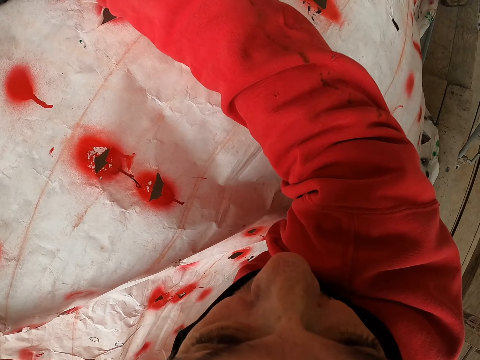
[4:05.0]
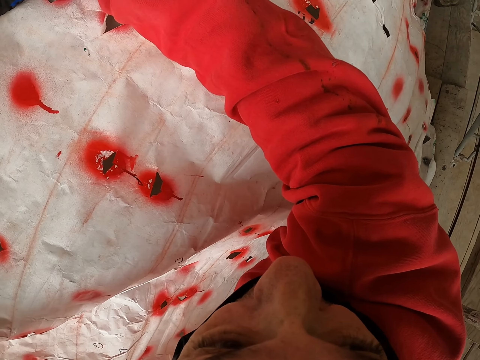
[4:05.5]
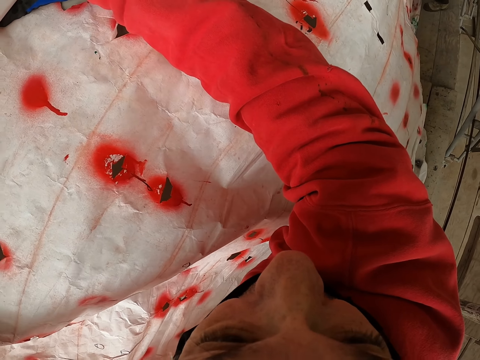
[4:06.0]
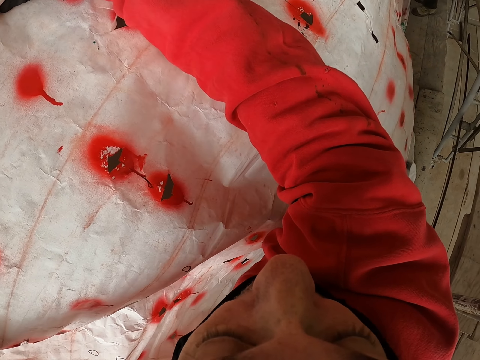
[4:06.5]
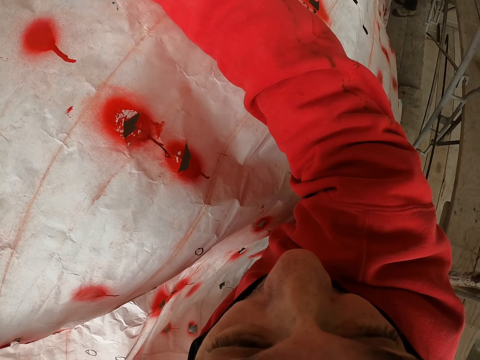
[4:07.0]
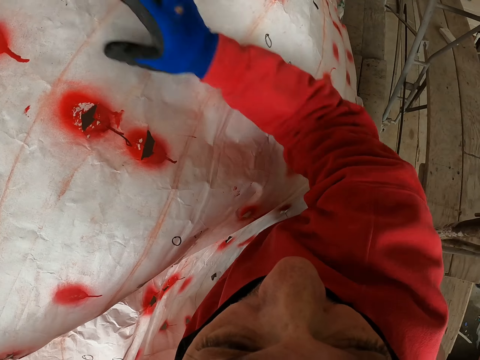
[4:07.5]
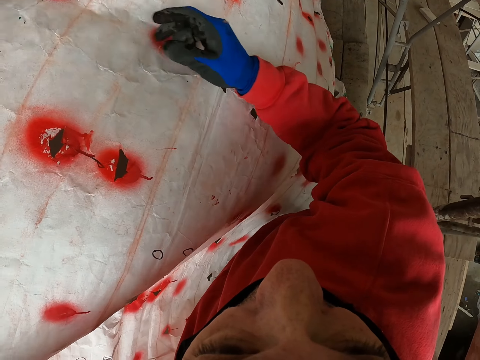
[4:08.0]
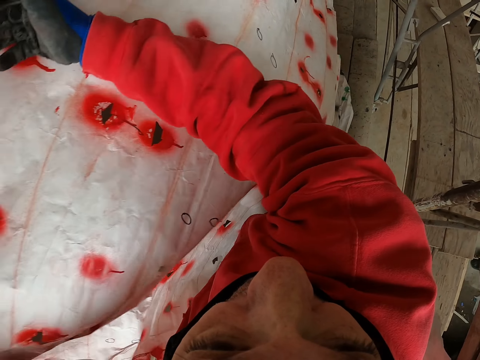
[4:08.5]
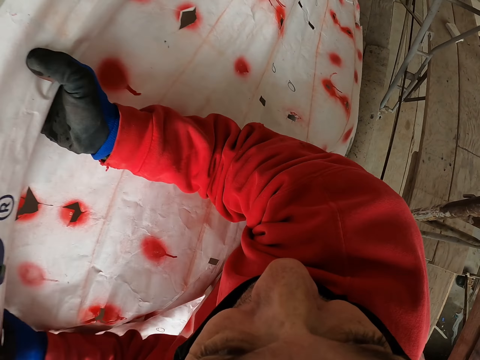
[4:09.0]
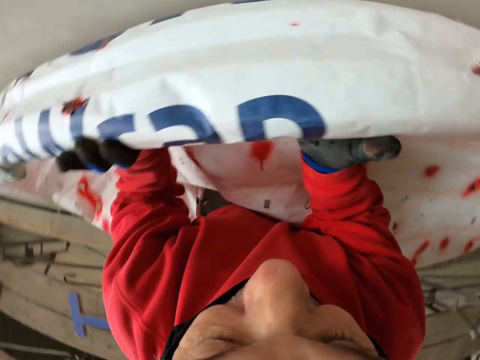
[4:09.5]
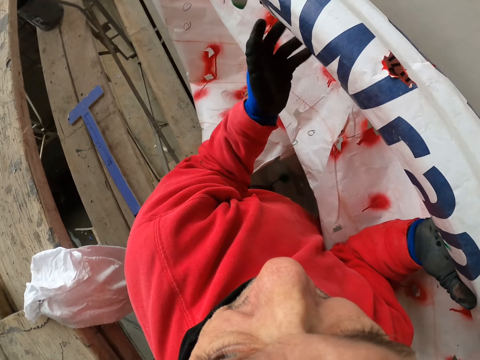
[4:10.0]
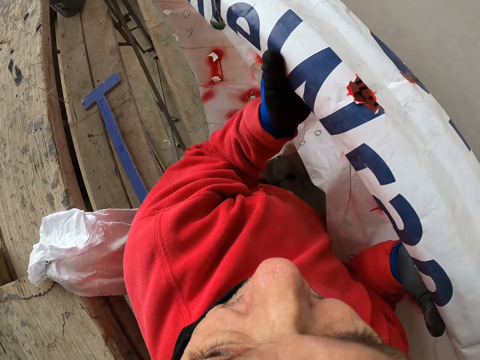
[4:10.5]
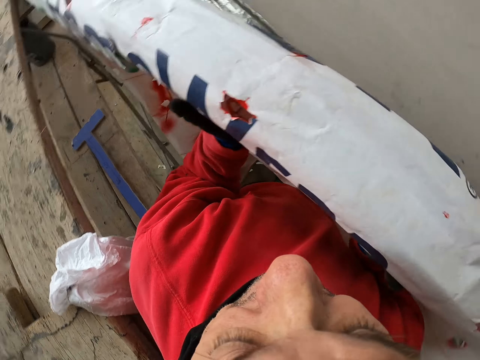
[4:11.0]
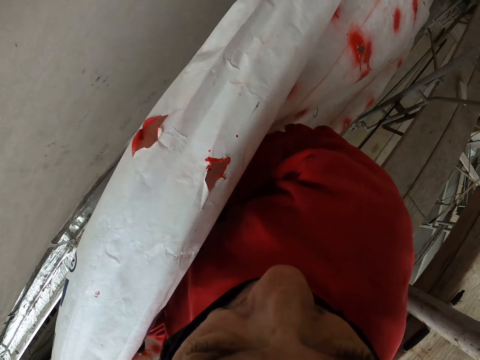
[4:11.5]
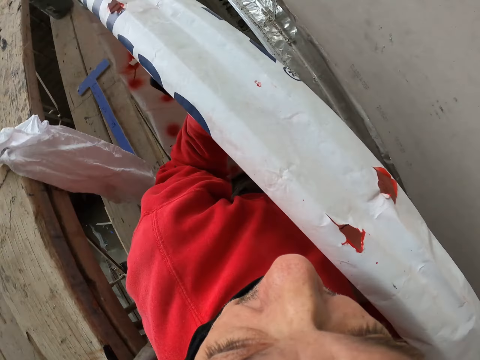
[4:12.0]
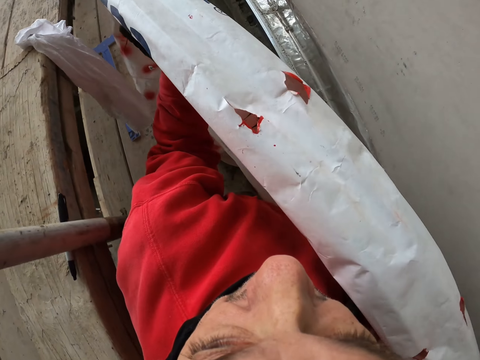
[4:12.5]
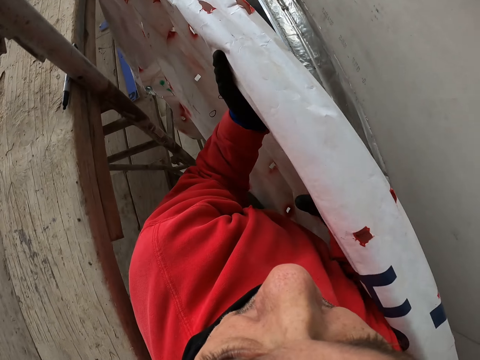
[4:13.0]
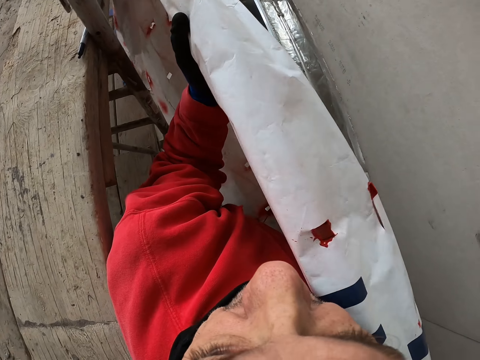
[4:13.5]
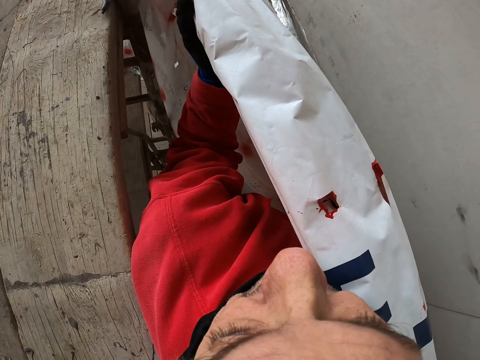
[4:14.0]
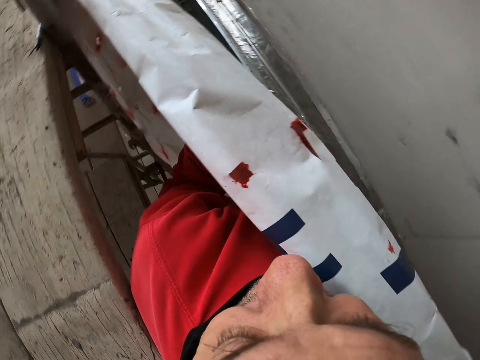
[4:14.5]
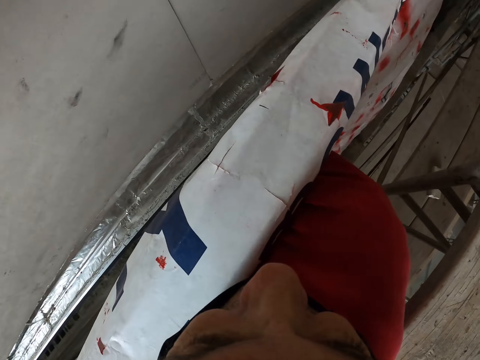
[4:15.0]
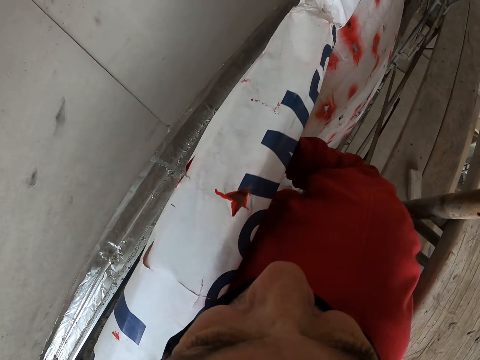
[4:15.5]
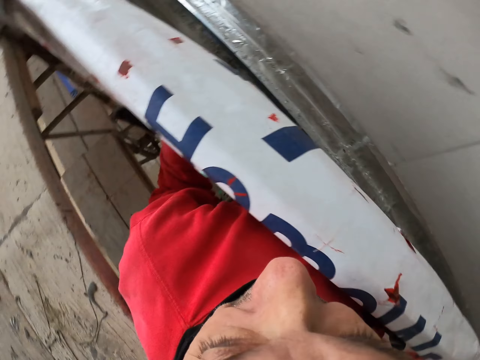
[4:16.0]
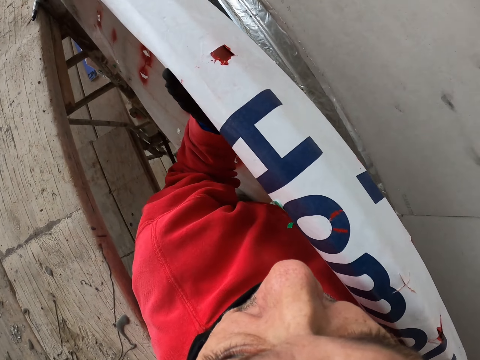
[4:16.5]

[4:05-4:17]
The camera wearer looks around. They hold the paper.

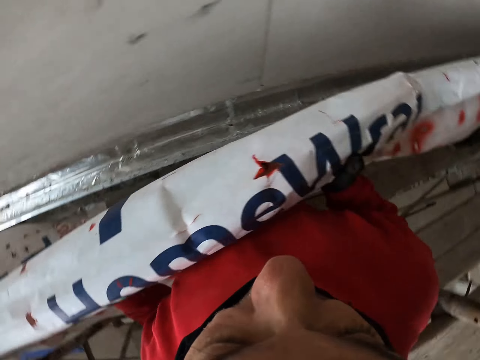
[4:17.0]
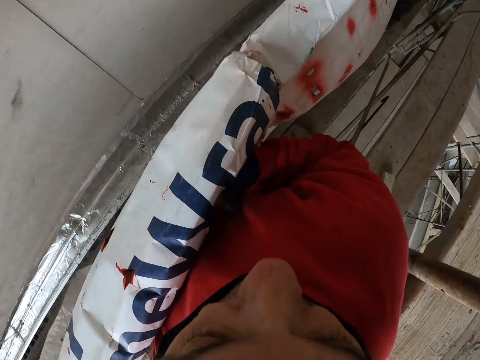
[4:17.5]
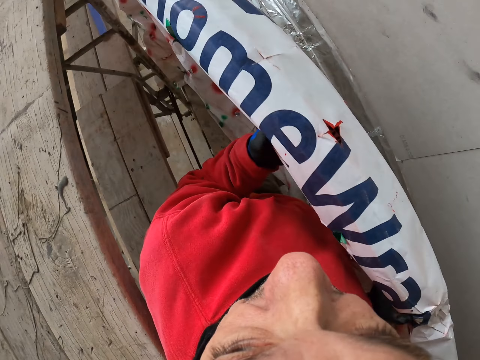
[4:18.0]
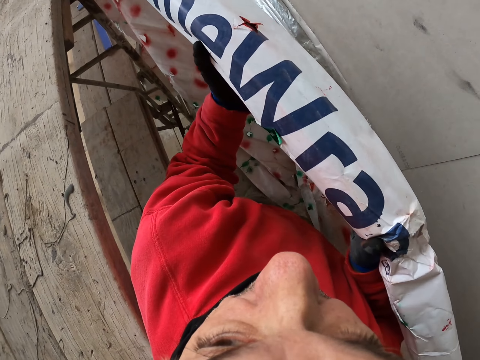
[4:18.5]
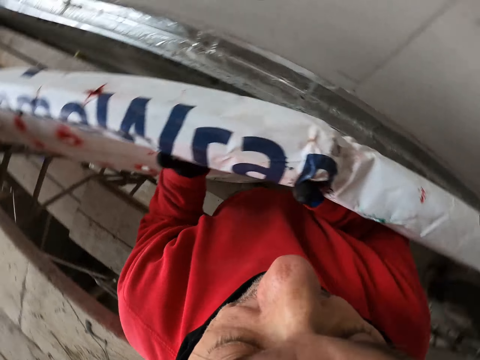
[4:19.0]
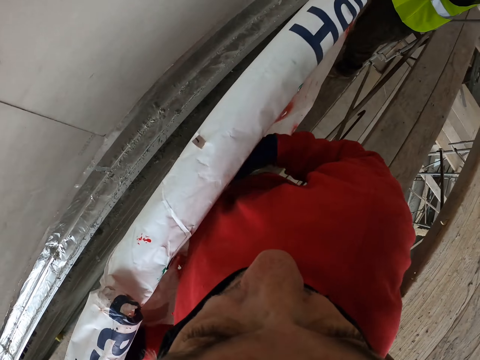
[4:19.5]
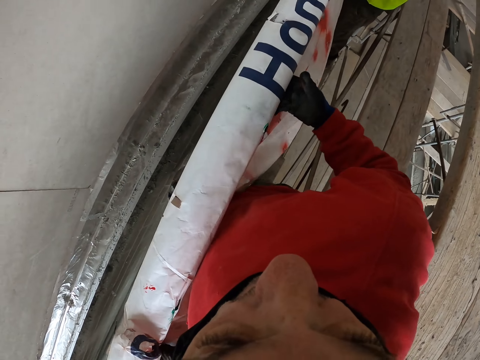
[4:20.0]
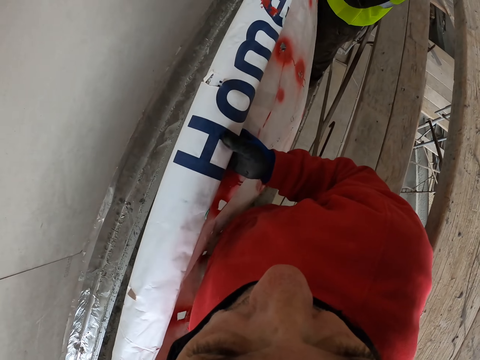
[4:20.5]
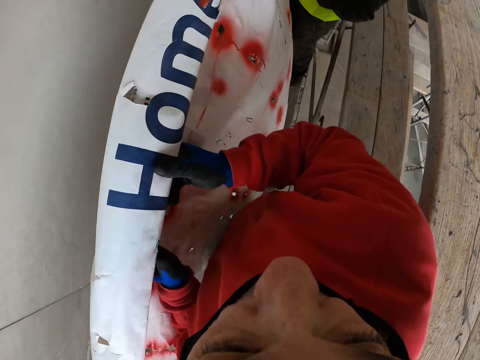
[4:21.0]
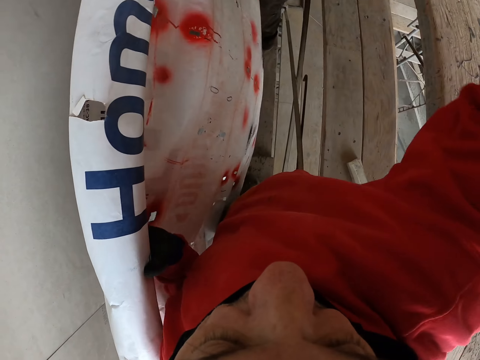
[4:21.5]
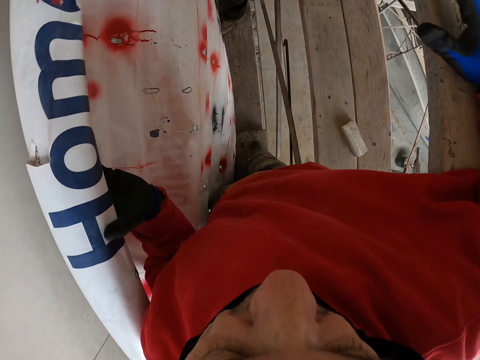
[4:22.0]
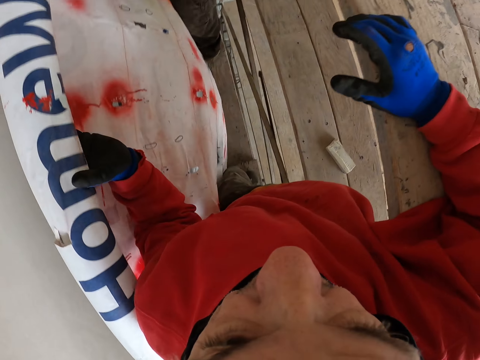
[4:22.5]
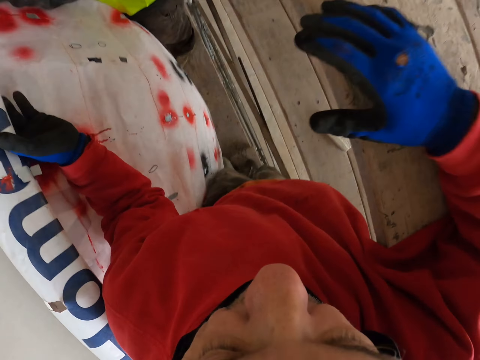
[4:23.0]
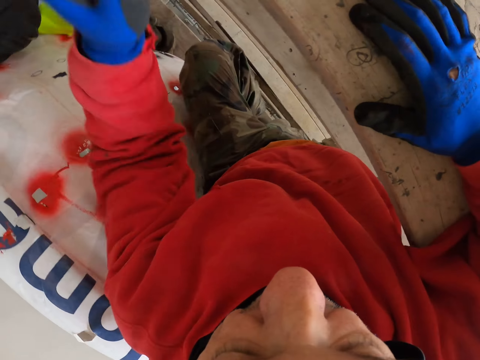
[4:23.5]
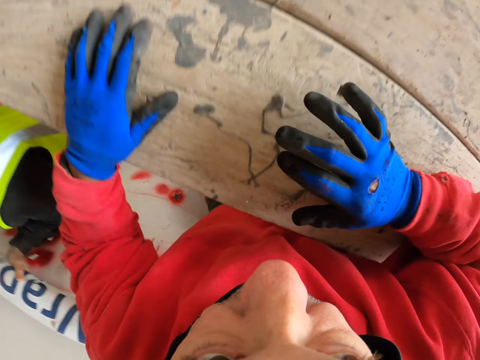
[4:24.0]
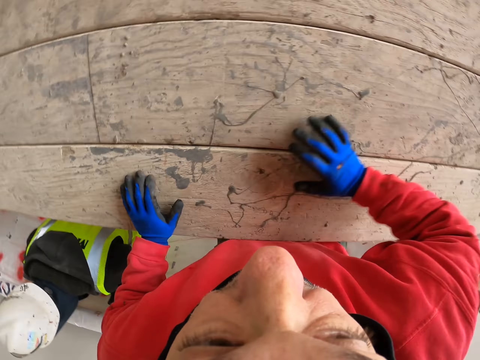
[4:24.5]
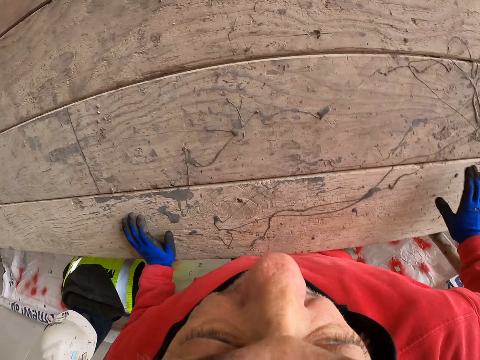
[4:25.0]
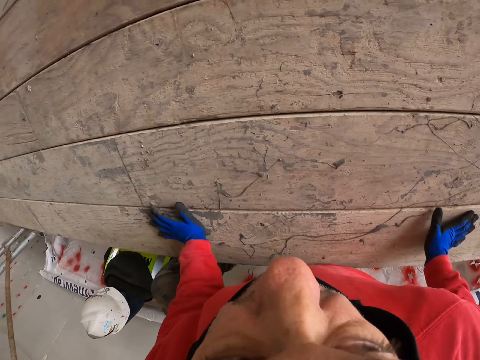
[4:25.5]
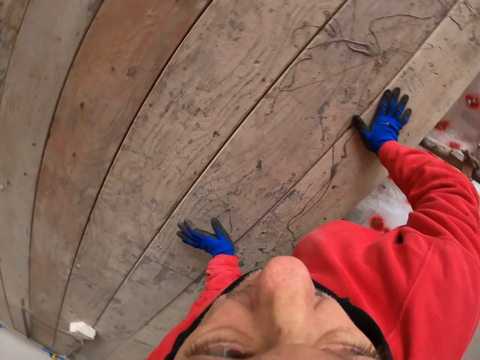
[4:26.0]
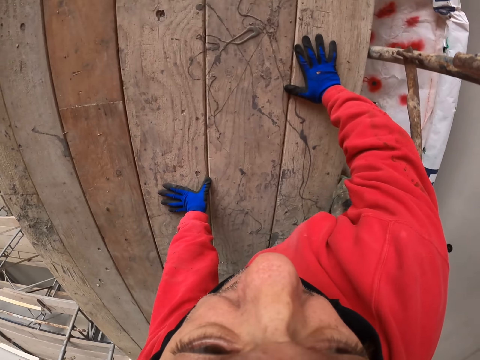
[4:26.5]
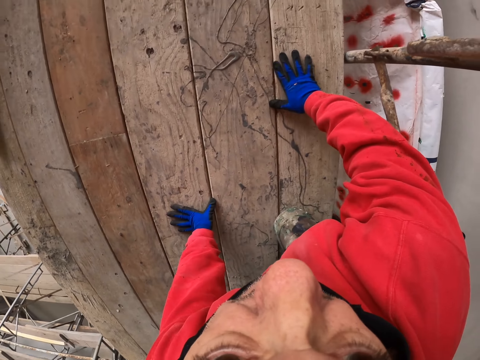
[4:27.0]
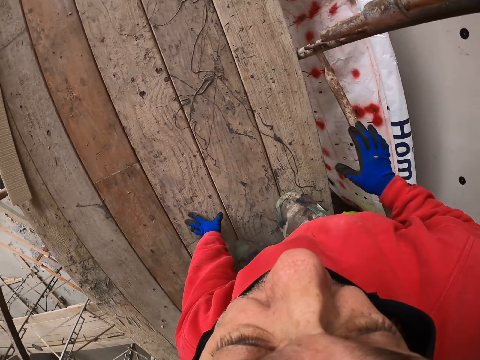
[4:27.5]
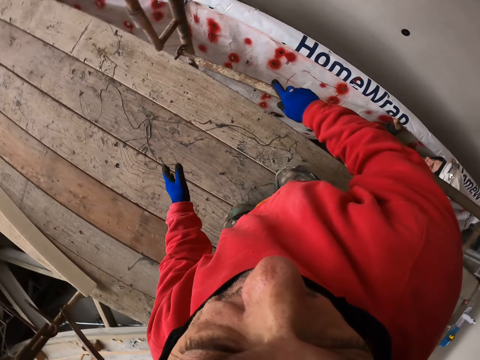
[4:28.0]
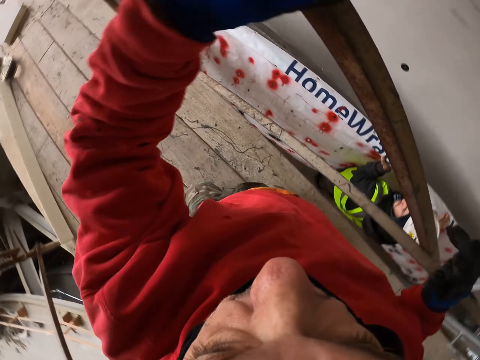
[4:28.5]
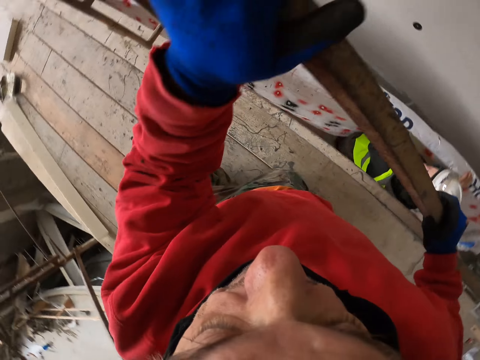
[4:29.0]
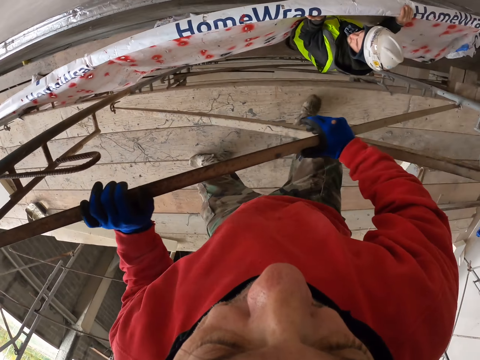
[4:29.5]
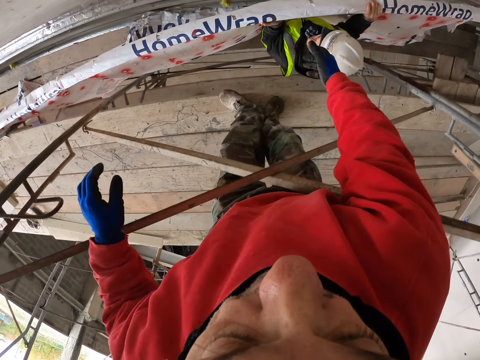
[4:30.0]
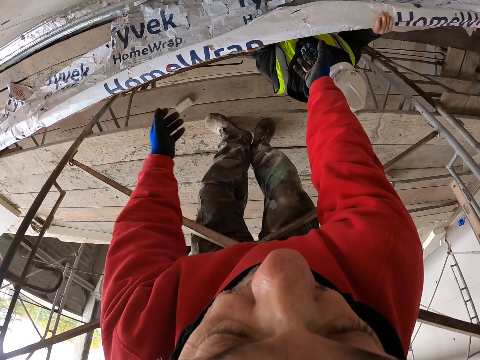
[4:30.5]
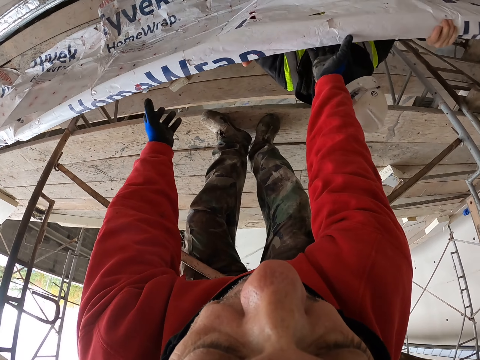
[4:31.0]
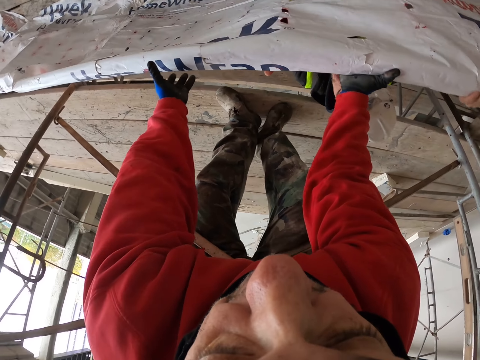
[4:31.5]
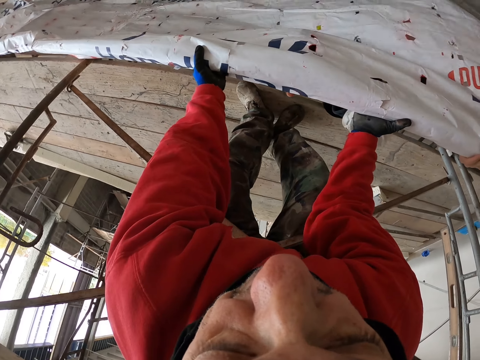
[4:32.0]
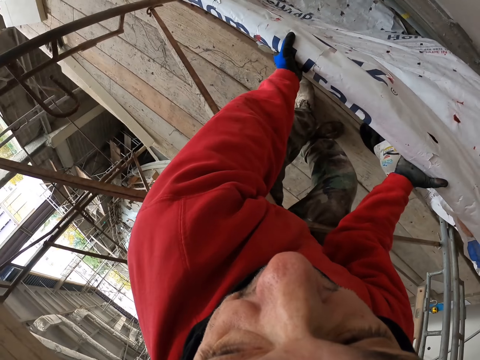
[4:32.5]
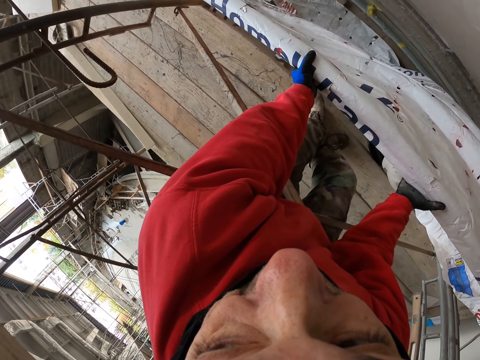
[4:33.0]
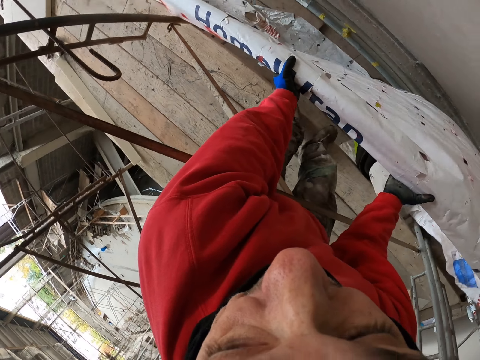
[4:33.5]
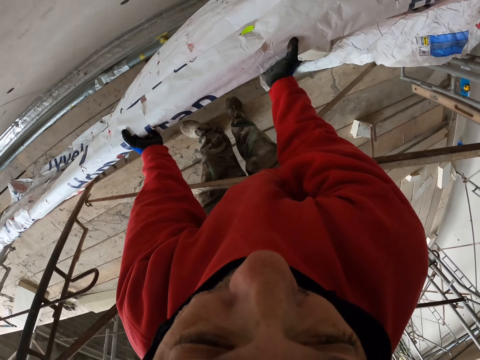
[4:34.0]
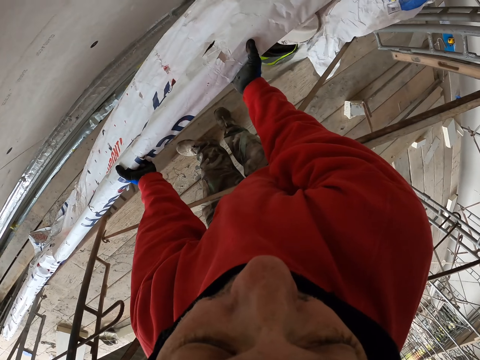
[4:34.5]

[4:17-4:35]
The camera wearer moves the paper. A man grabs the polythene sheet. The camera wearer lifts the hand. They put the hand on the wood. They ungrab the polythene sheet. They climb up the scaffold. They put the hands on the wood. They hold the metal. The man hands the polythene sheet to the camera wearer. The camera wearer holds the polythene sheet. They look around.
